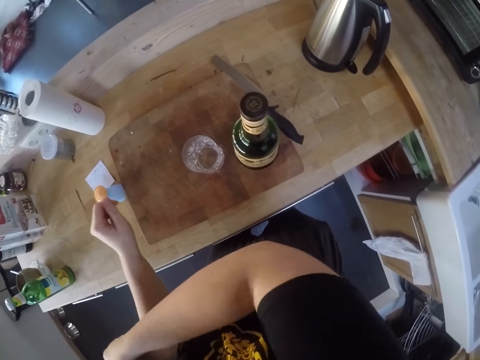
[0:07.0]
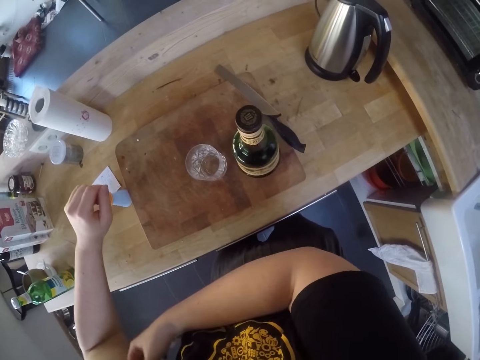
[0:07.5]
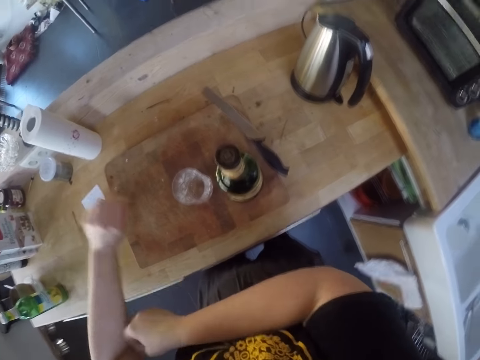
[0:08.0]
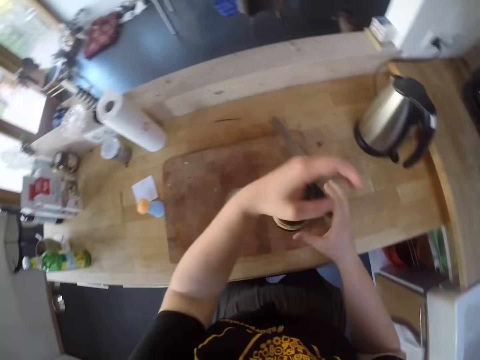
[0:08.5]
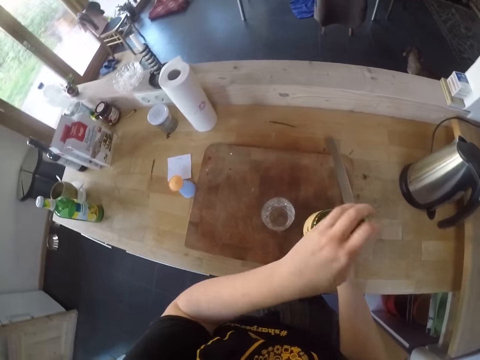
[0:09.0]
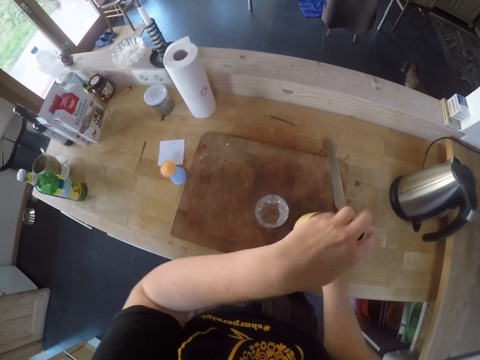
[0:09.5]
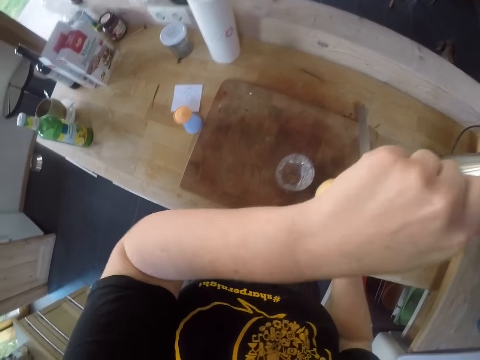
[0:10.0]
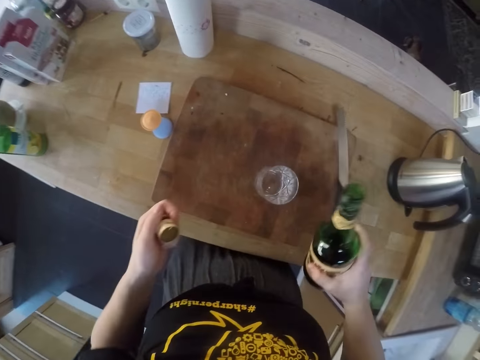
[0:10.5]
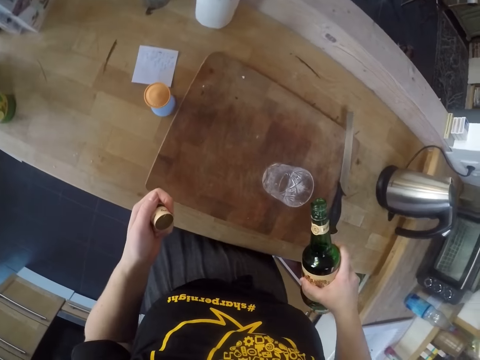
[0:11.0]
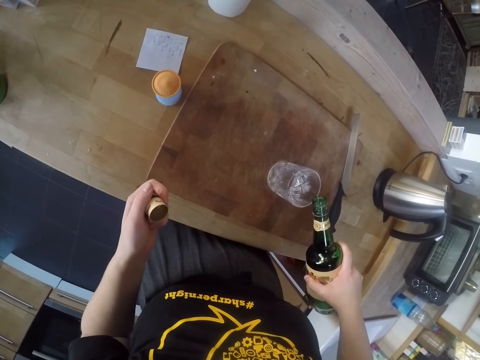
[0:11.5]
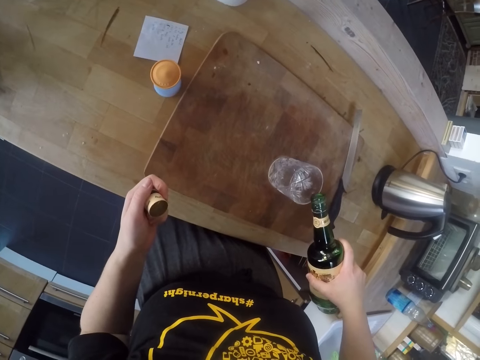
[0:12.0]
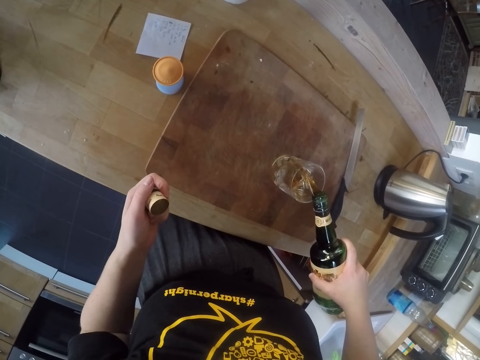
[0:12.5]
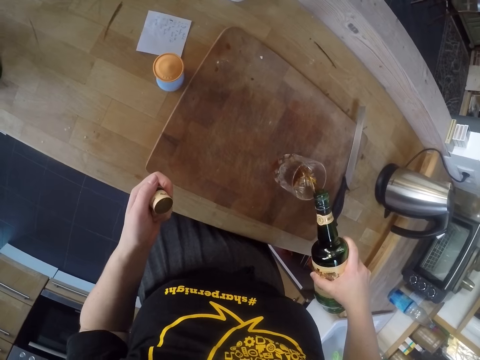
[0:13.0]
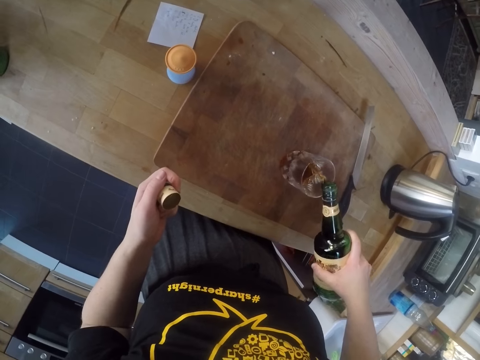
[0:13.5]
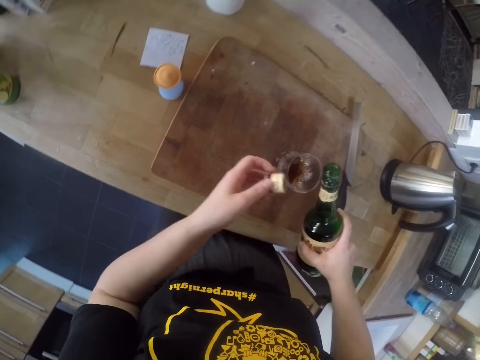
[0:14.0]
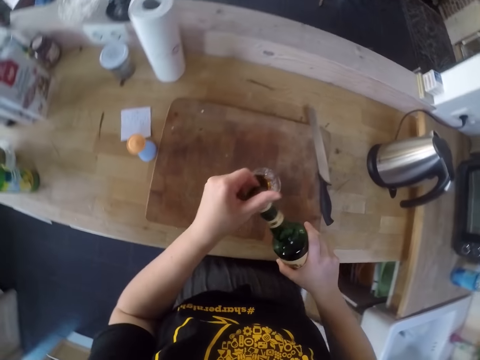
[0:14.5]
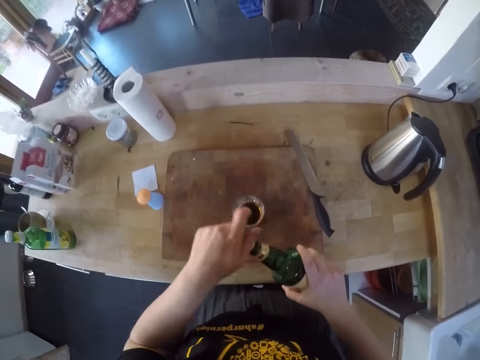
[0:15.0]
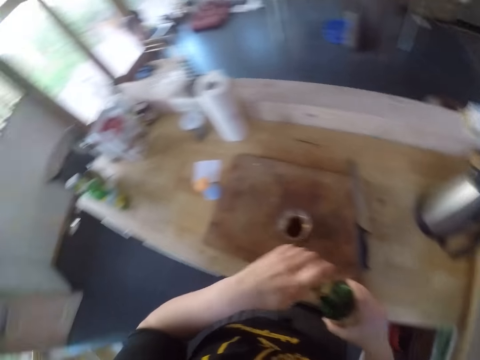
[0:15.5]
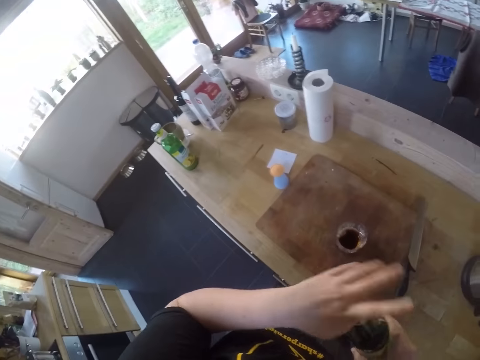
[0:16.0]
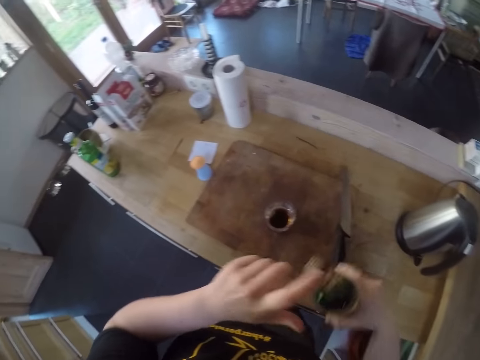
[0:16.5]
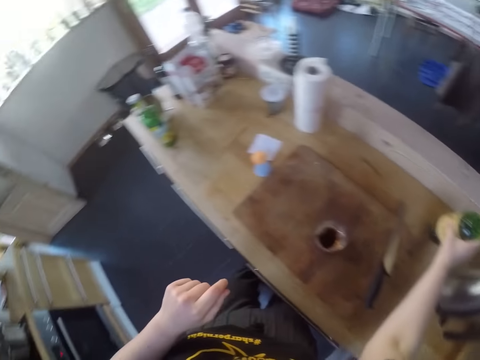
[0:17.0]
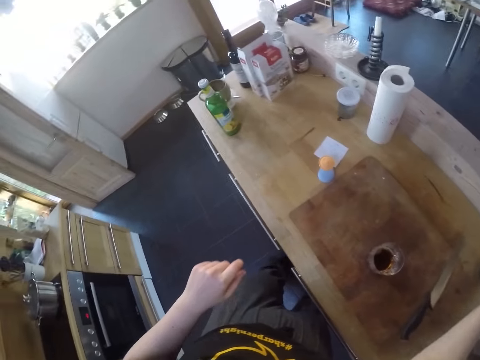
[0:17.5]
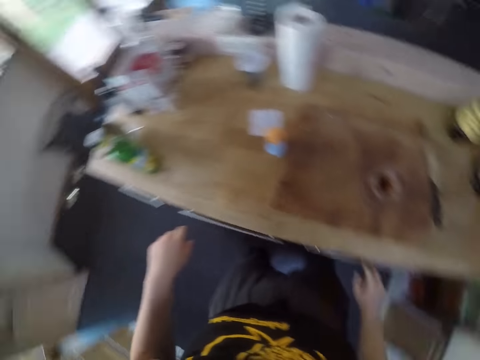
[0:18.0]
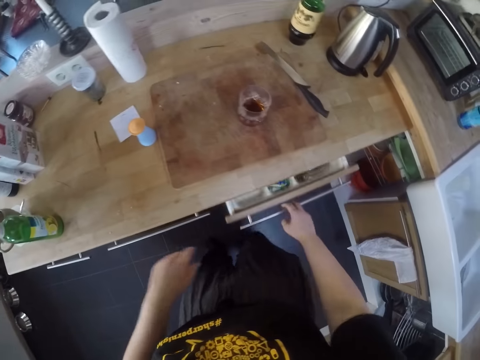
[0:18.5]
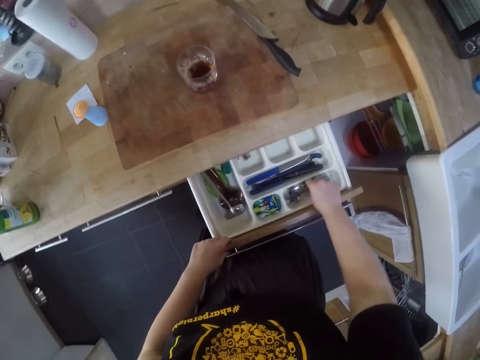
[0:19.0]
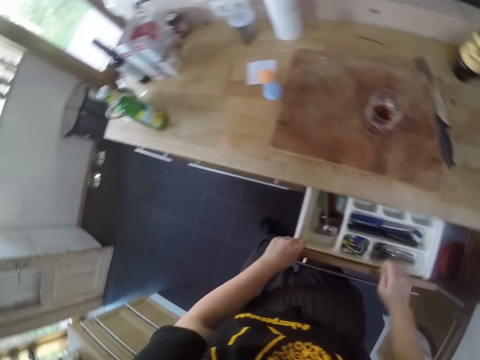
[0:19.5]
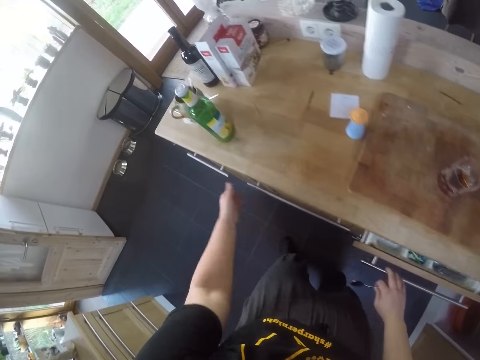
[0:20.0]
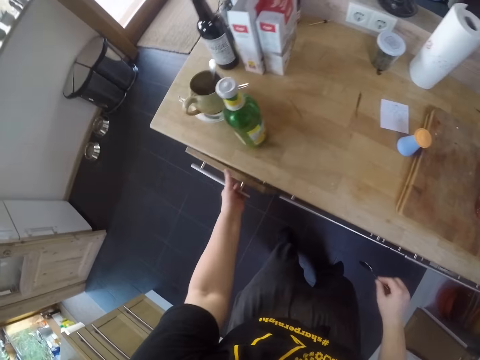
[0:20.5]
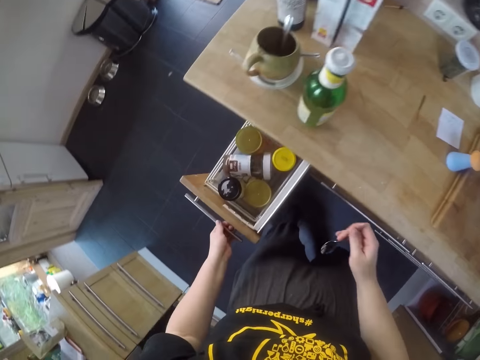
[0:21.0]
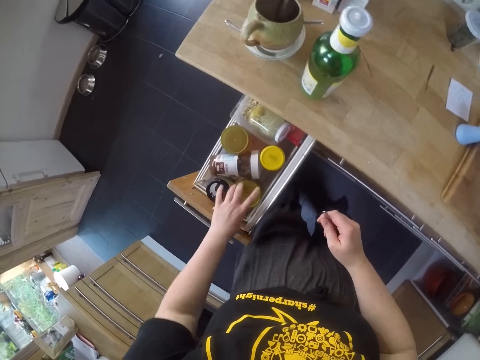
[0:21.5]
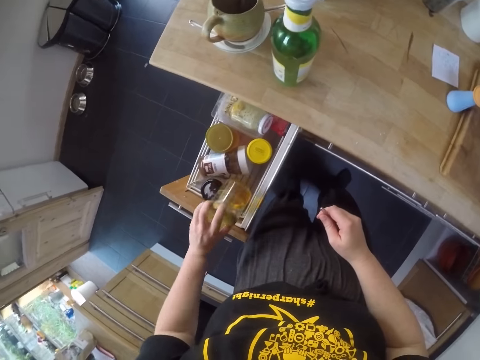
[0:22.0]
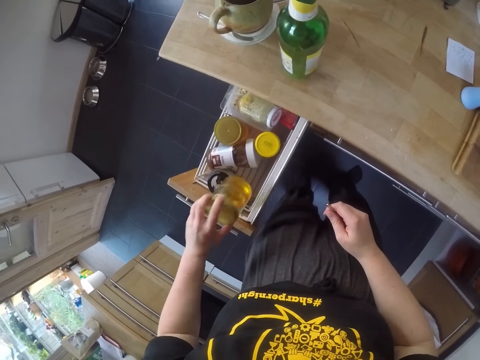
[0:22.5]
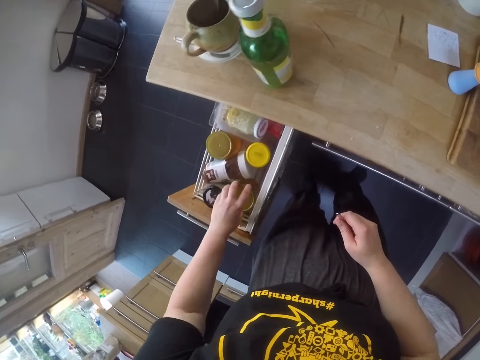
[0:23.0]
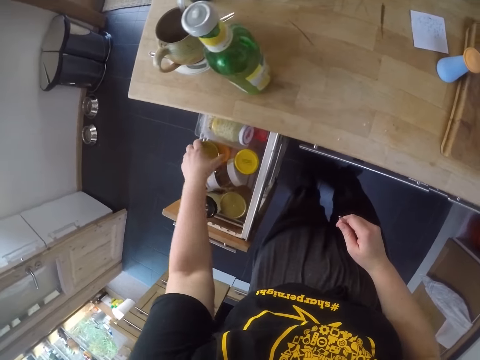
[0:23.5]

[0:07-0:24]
The camera wearer opens the whiskey bottle. They pick up the whiskey bottle. They pour whiskey into the cup. They close the whiskey bottle. They drop the whiskey bottle on the kitchen cabinet. They open the drawer. They pick up a spoon from the drawer. They close the drawer. They open the drawer. They pick up the honey jar from the drawer. They drop the honey jar in the drawer.

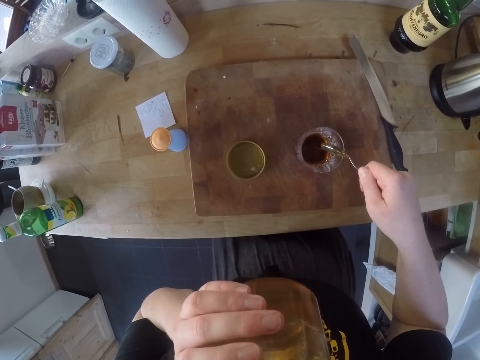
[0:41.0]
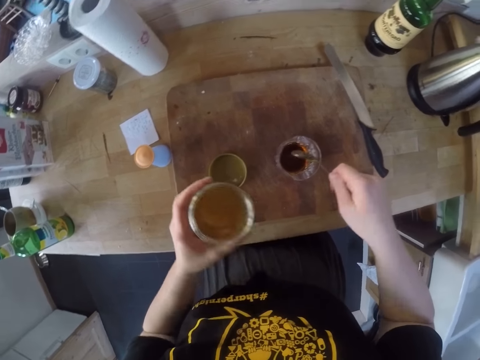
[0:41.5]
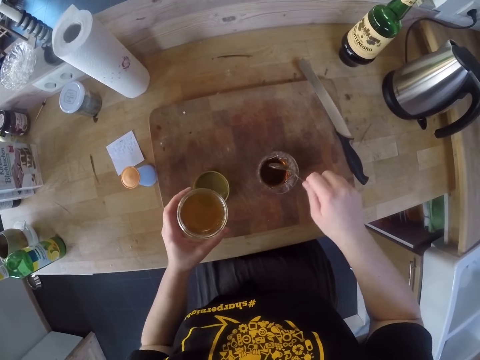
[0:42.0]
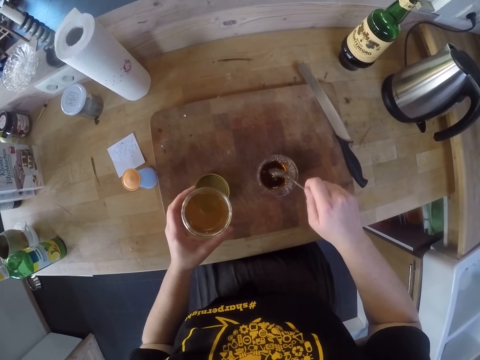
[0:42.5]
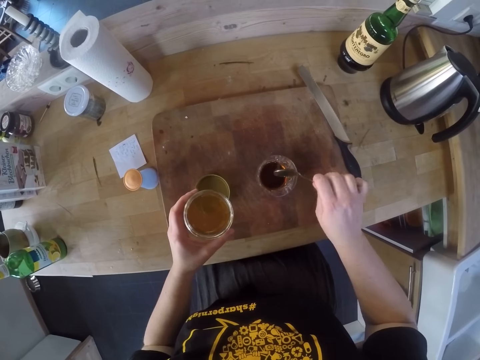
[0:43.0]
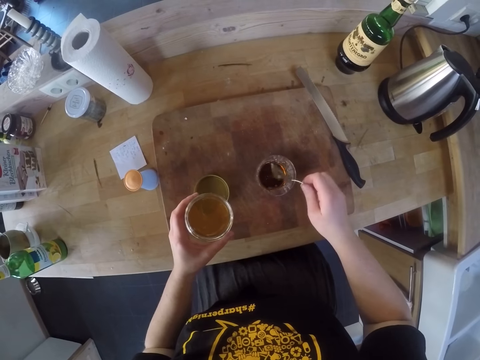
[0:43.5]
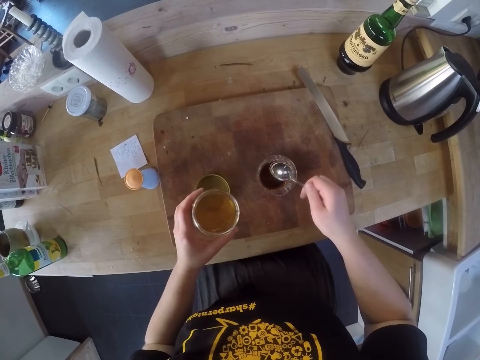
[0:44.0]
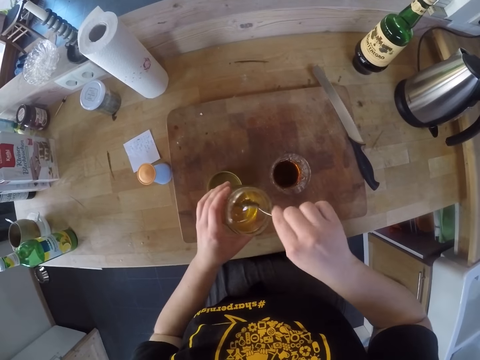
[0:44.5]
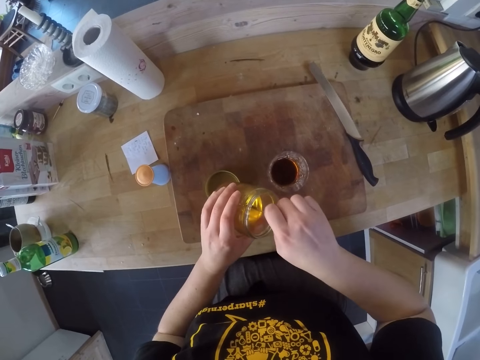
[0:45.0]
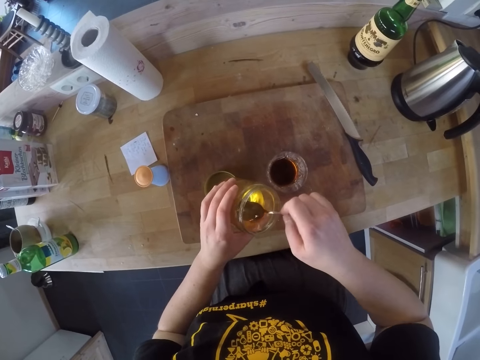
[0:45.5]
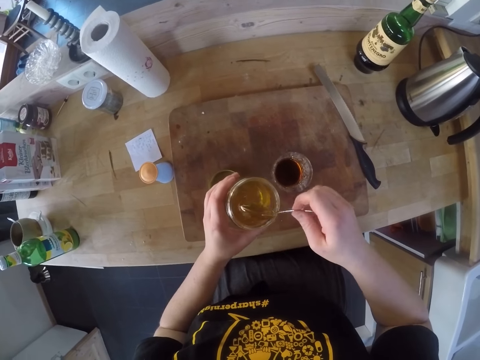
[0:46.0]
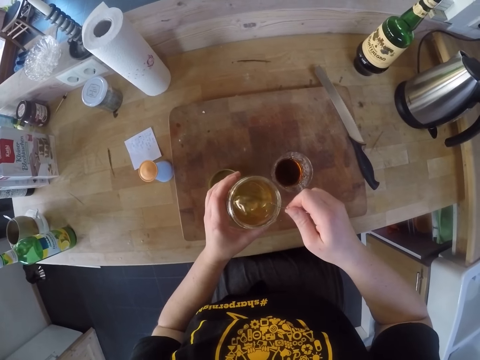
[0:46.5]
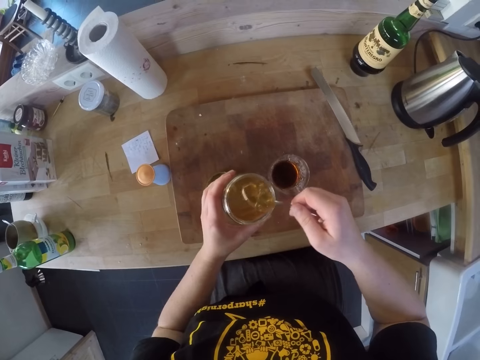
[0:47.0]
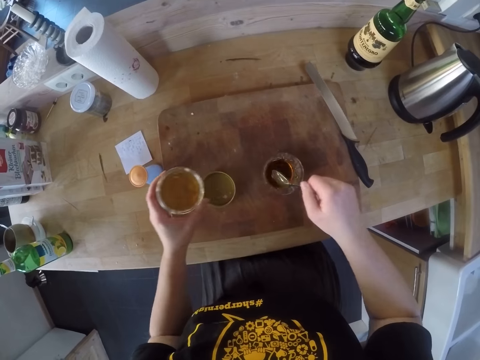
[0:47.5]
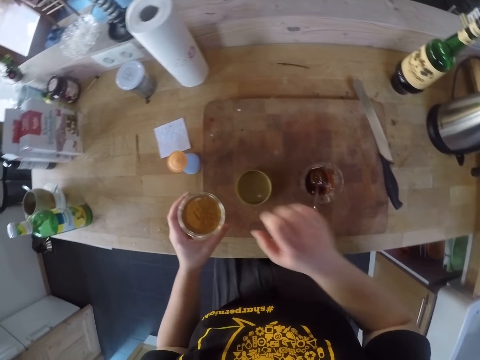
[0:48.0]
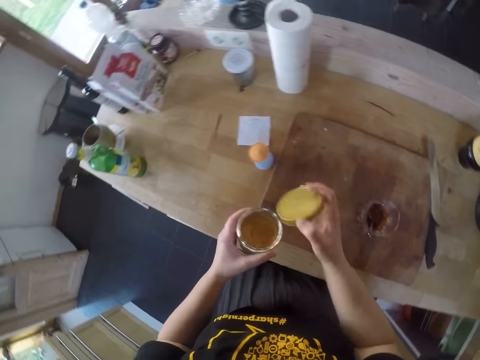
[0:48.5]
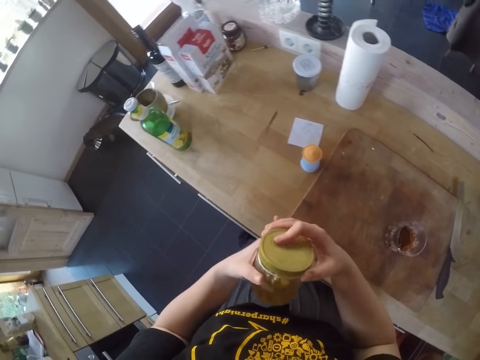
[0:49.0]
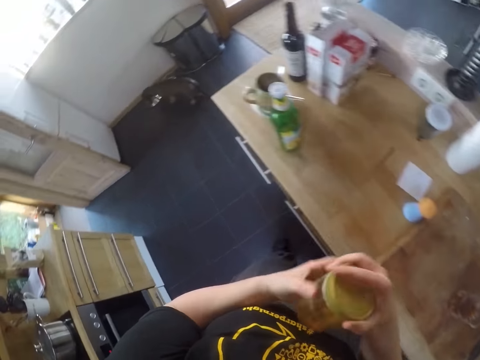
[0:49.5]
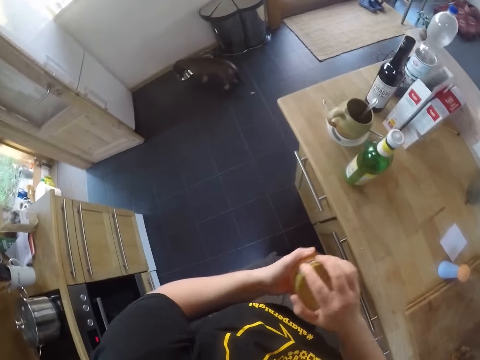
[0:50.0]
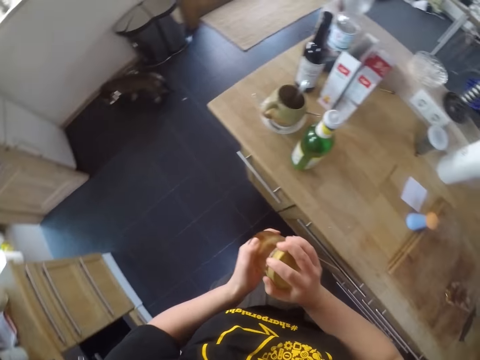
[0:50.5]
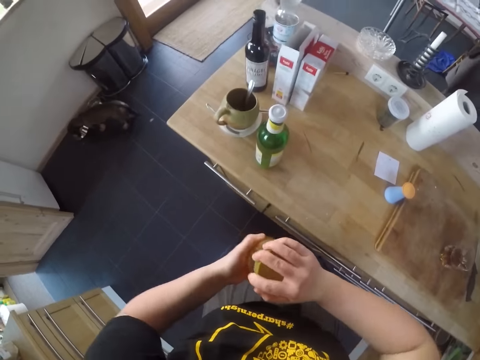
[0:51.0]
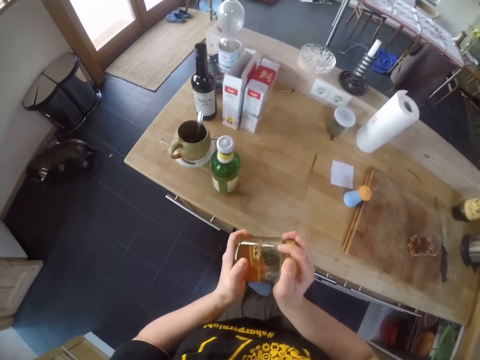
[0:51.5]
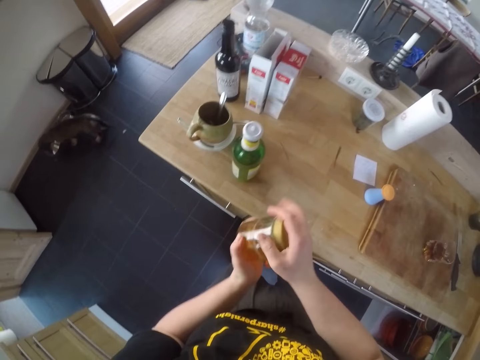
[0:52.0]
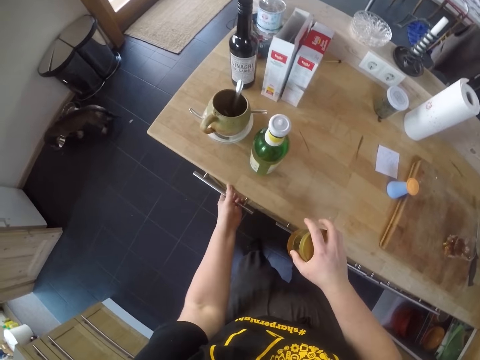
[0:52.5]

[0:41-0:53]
The camera wearer turns the spoon around. They scoop honey from the honey jar with a spoon. They turn the spoon around. They drop the spoon in the cup. They put the honey into the drink. They pick up the honey jar cover from the chopping board. They close the honey jar. They open the drawer.
